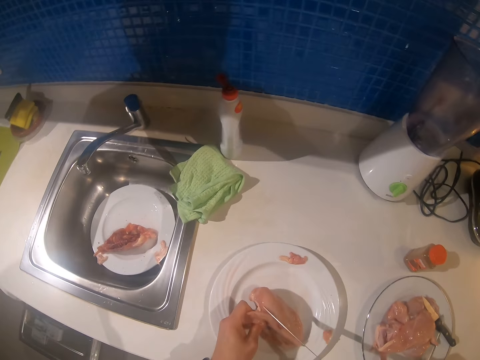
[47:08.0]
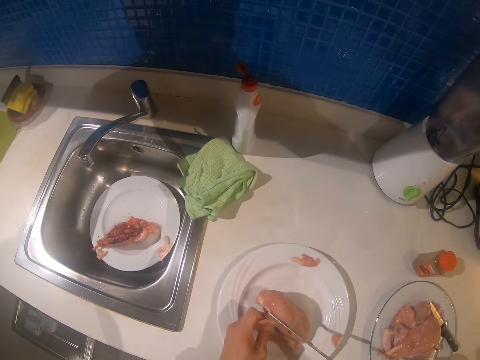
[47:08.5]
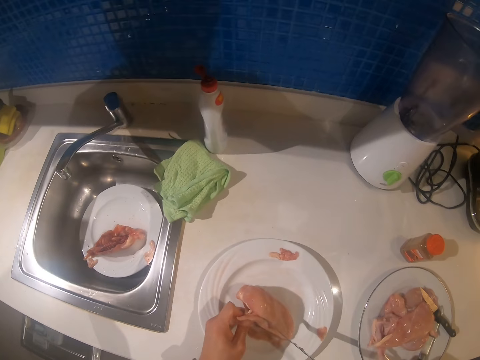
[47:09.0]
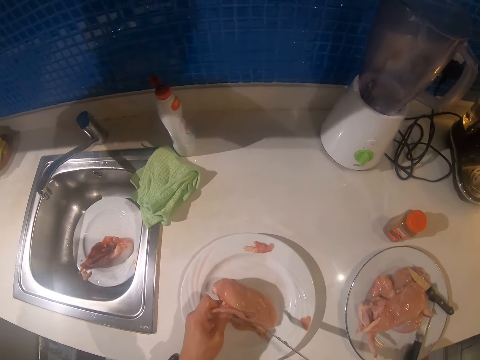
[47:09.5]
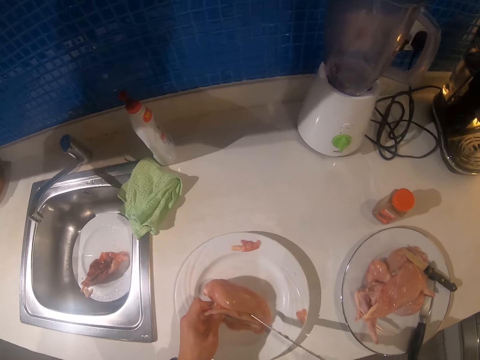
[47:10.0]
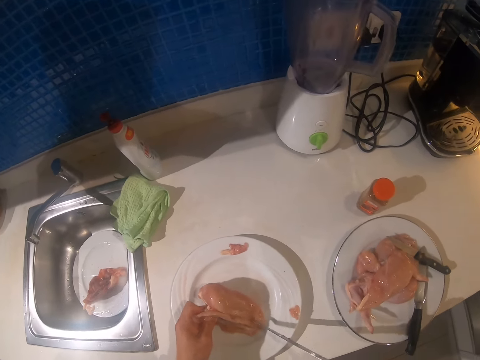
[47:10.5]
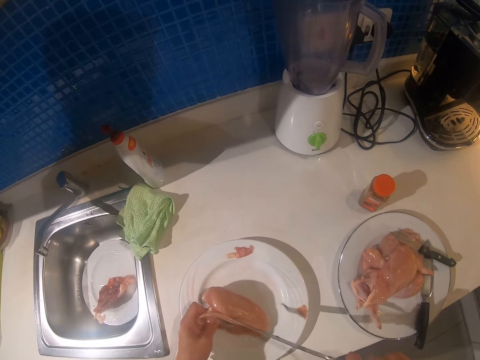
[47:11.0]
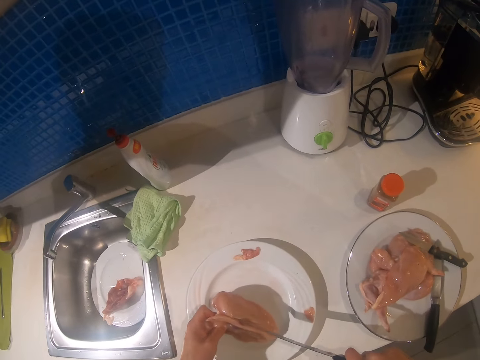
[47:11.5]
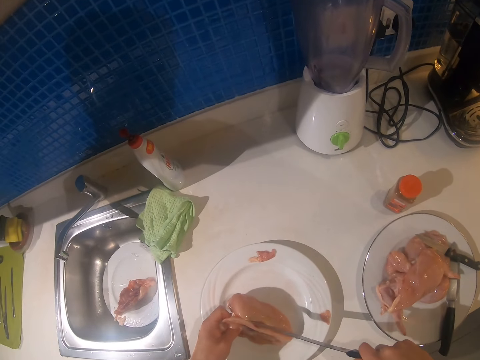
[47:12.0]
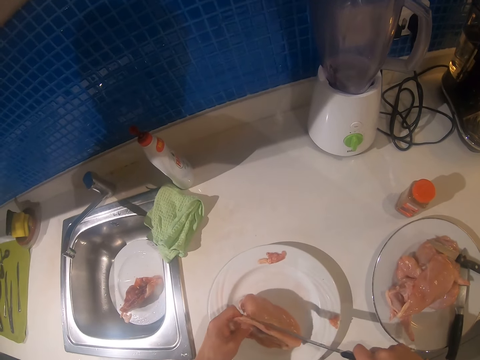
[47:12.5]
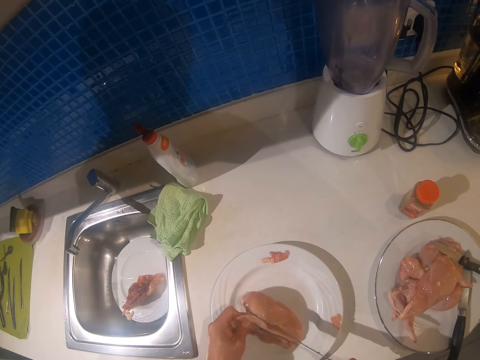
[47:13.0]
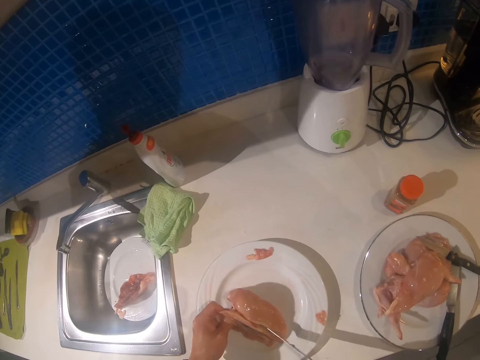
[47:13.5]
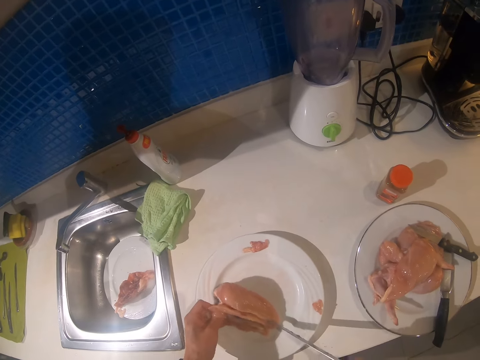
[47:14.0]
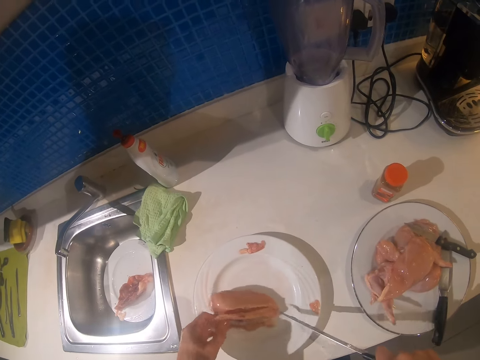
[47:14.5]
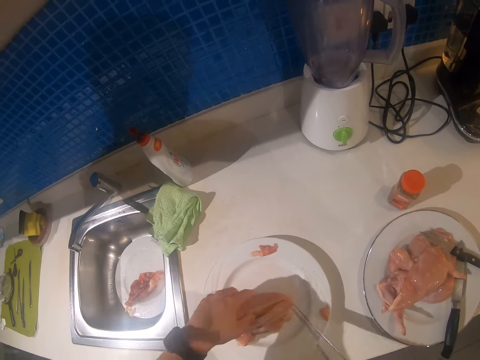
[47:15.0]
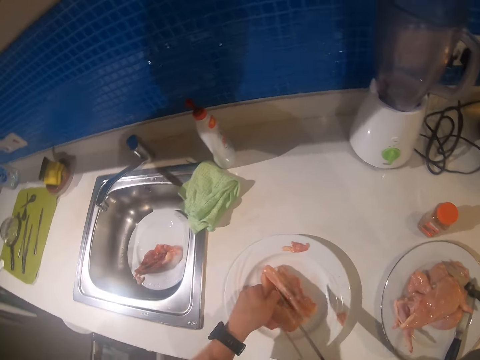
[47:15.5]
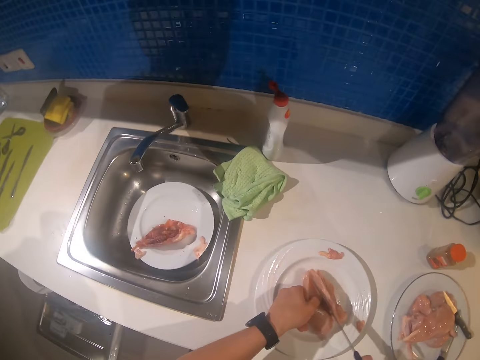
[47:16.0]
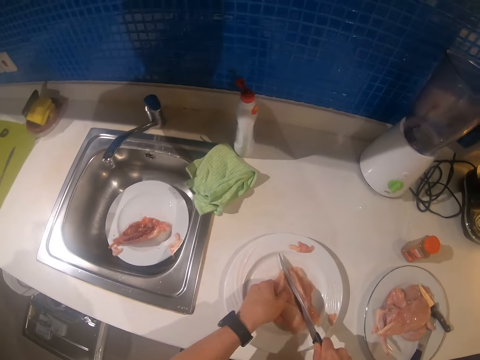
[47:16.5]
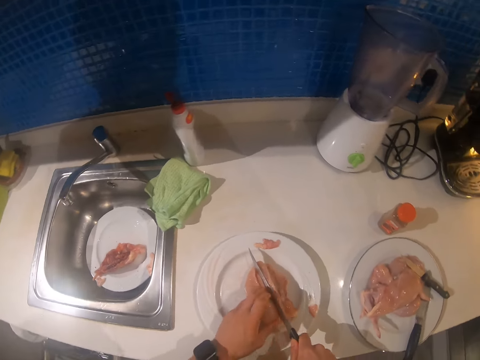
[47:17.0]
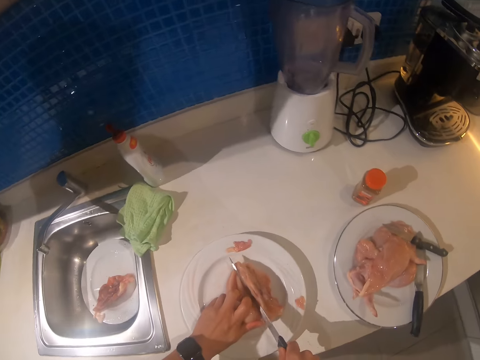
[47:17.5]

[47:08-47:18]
The camera wearer cuts a piece of meat with a knife. They cut the chicken.

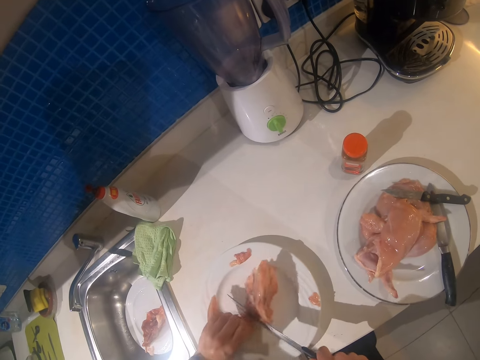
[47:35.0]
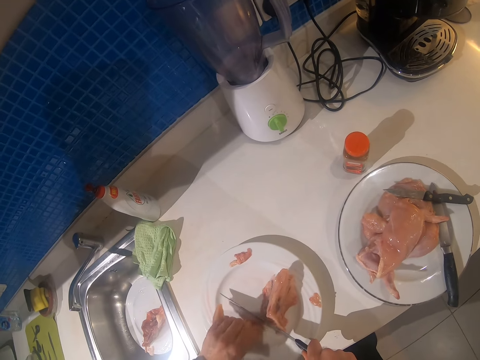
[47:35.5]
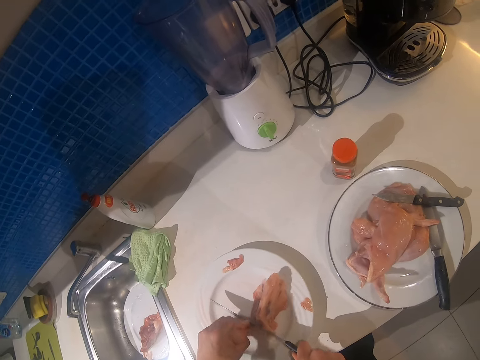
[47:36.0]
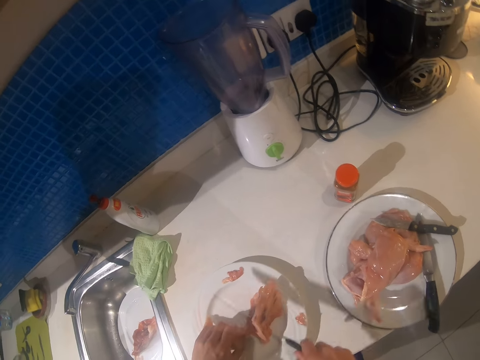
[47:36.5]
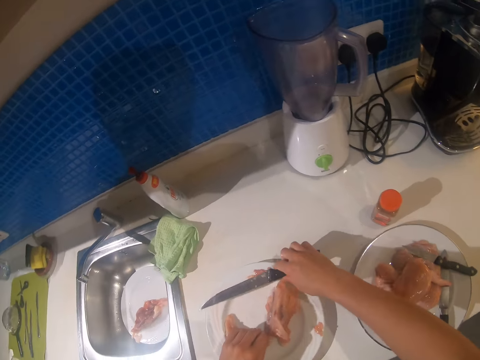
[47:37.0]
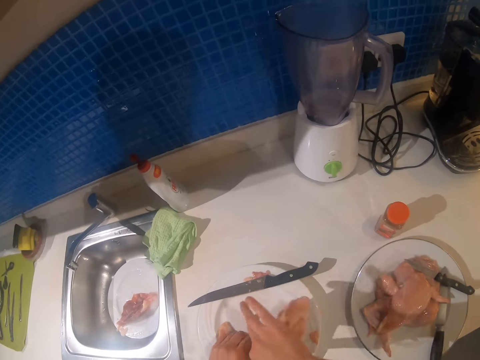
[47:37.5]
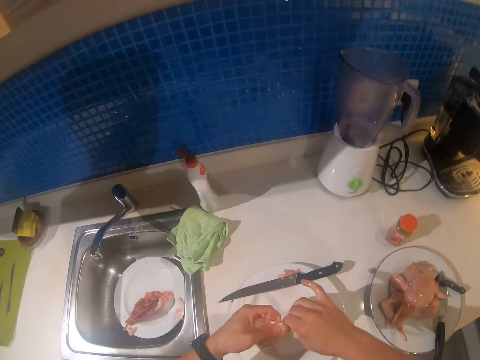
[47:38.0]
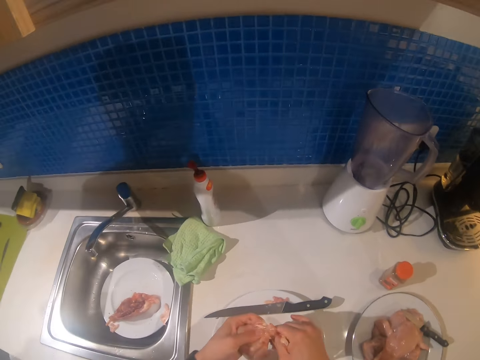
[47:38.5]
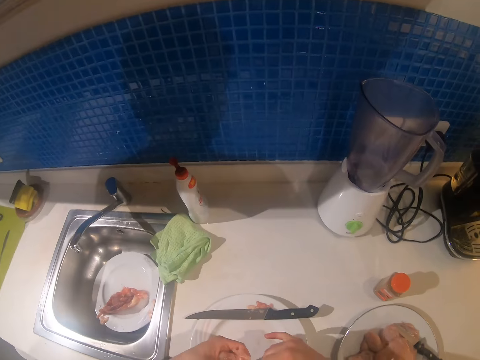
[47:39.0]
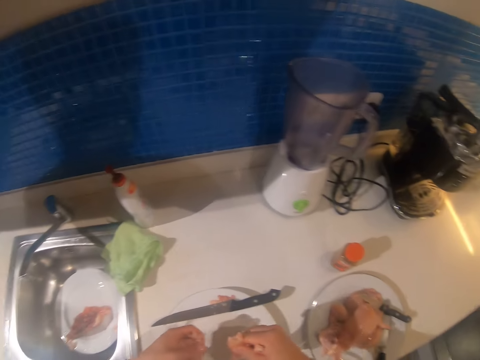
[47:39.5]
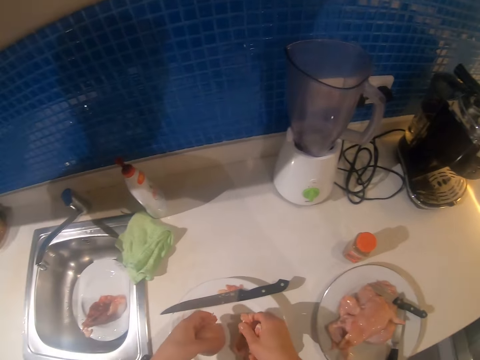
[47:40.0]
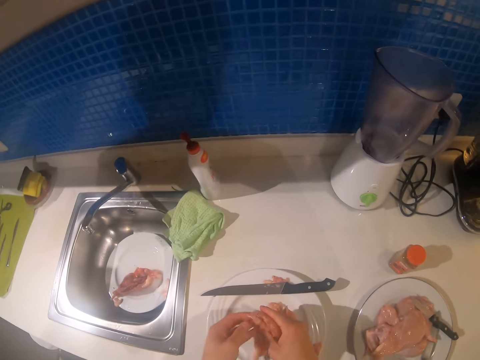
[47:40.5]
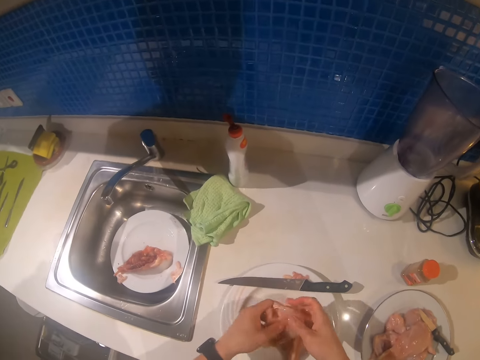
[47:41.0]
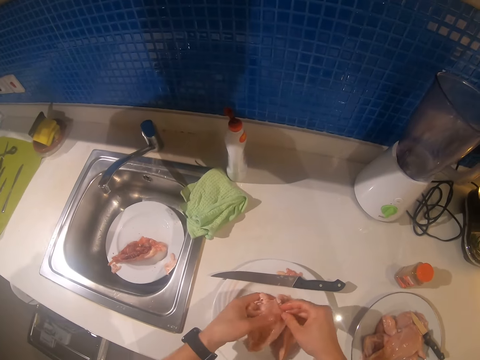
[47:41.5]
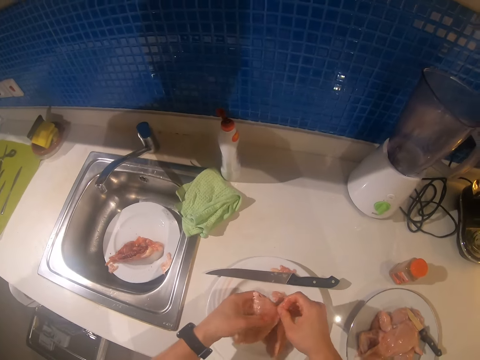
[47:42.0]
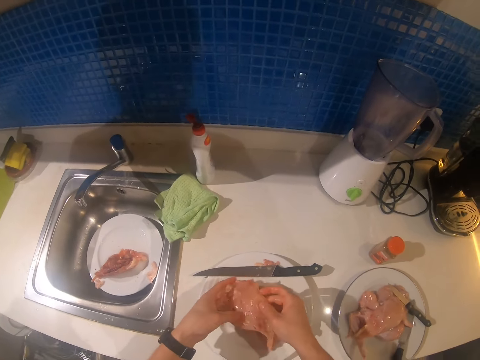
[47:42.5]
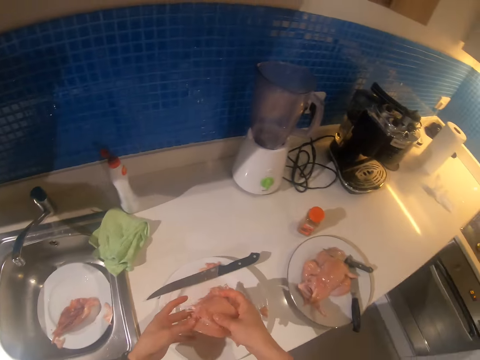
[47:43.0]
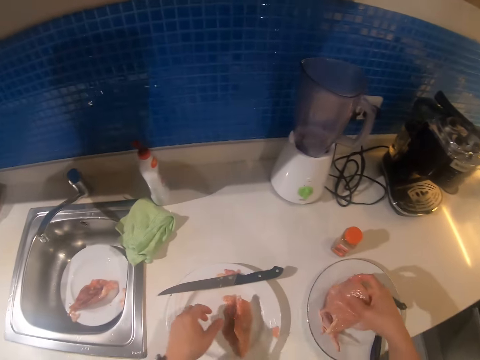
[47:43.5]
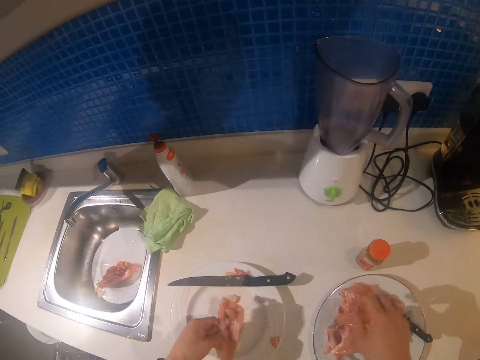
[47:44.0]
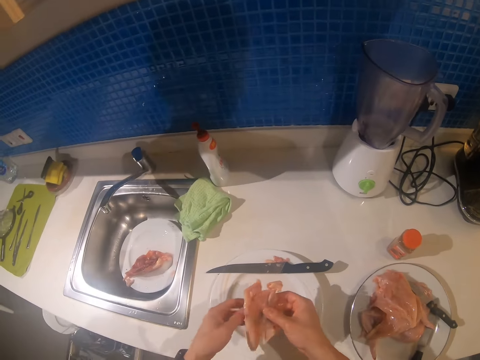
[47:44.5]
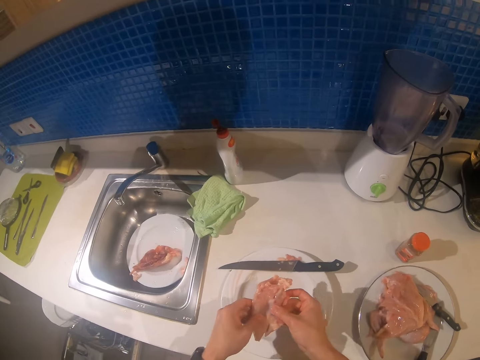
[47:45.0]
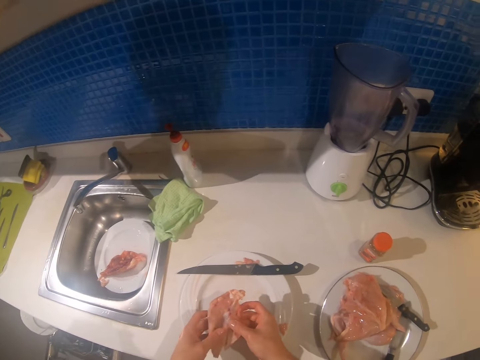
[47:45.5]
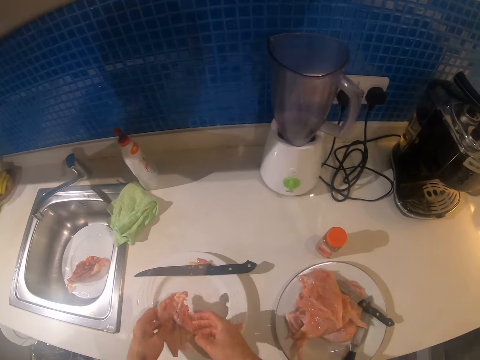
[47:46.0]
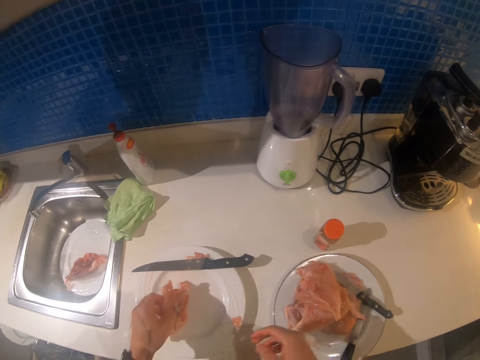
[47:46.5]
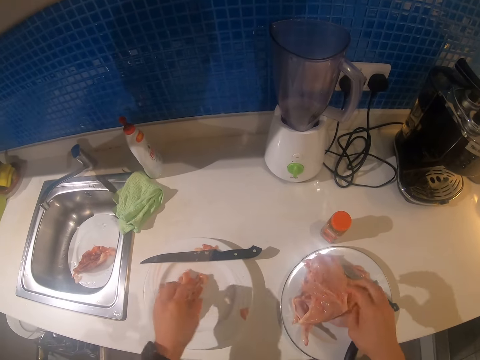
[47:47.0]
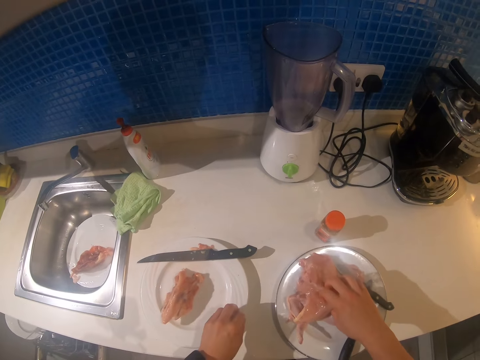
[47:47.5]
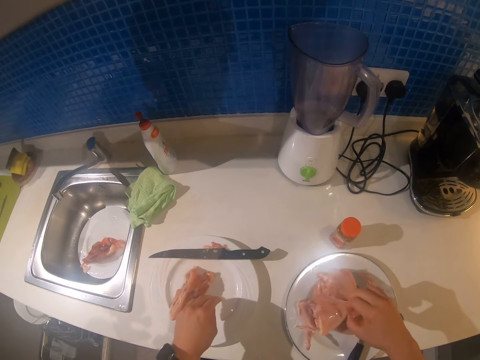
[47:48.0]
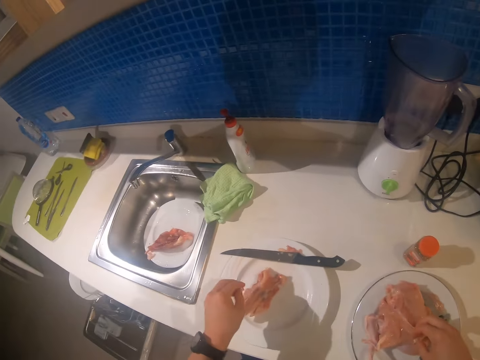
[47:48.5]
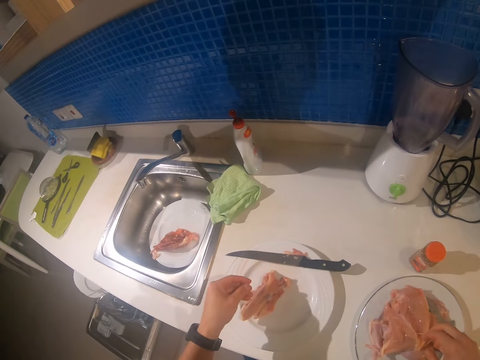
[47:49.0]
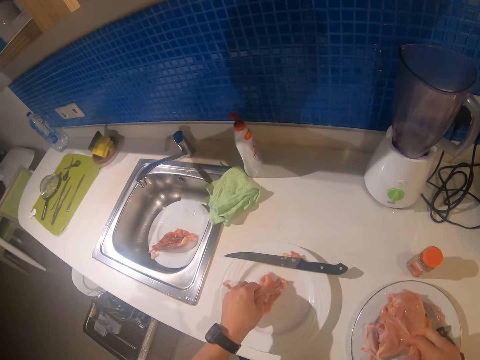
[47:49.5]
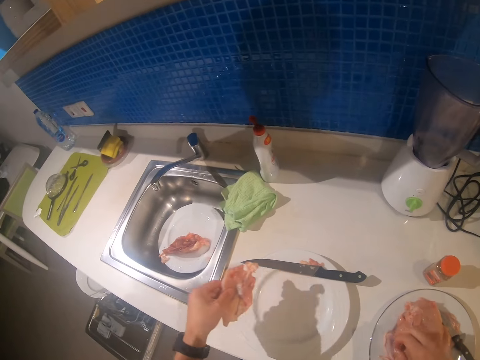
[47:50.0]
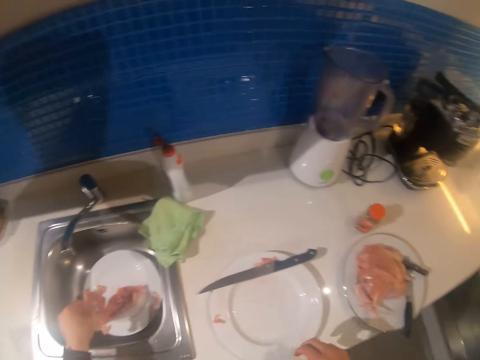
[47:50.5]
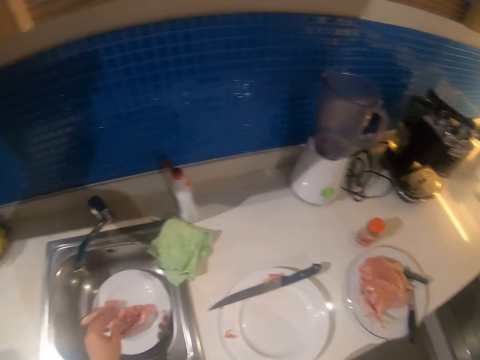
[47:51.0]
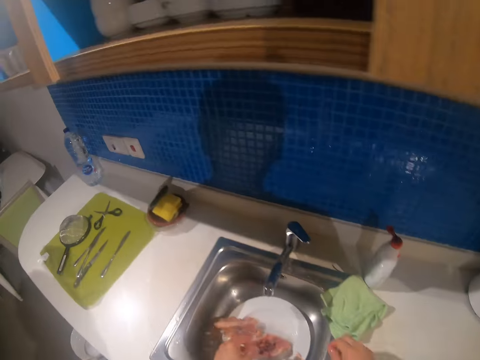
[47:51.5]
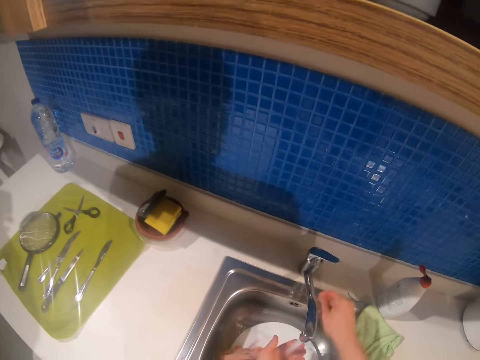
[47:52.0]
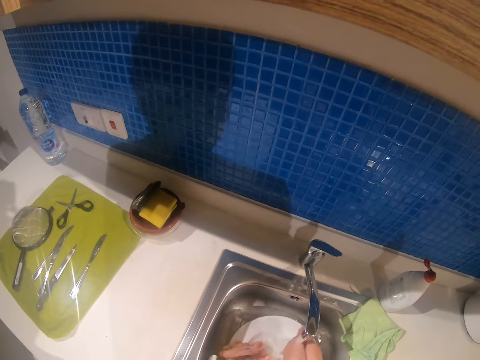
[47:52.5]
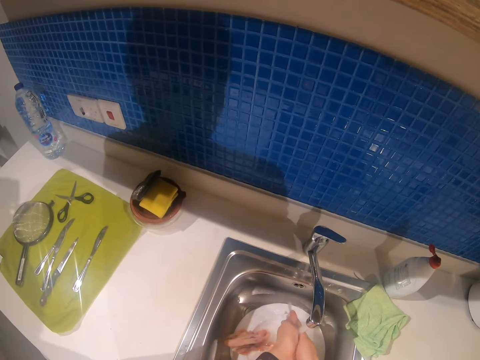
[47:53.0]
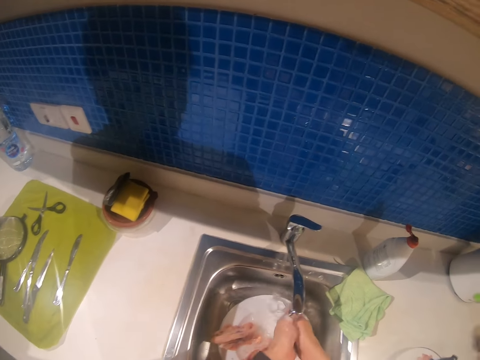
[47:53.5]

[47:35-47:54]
The camera wearer drops the knife. He holds the meat with the right hand and pulls the meat with the right hand. He separates the piece of meat using fingers. He puts the meat on the plate. He picks the bone with the left hand. He separates the piece of meat using fingers. He holds the bone with the right hand. He drops the bone on the plate. He touches the meat with the right hand. He picks the bone with the left hand. He drops the bone on the sink. He opens the tap. He washes his hands.
